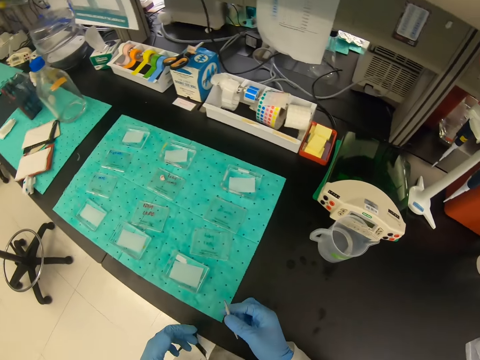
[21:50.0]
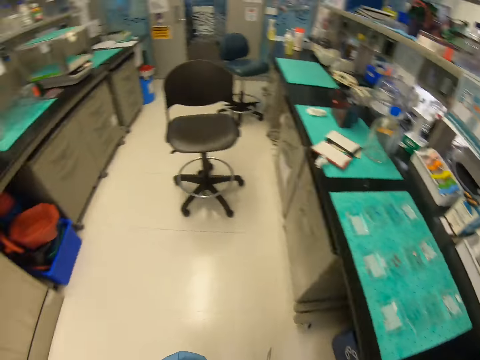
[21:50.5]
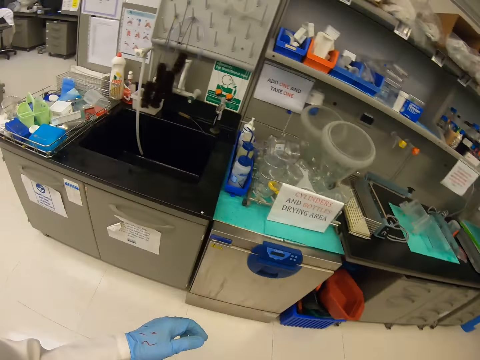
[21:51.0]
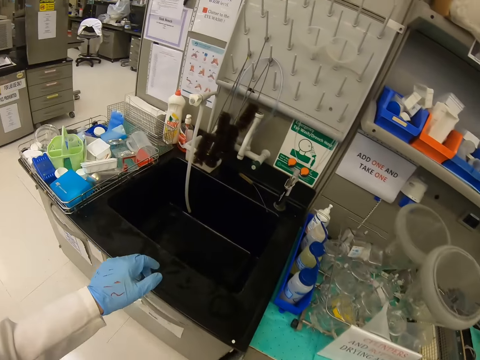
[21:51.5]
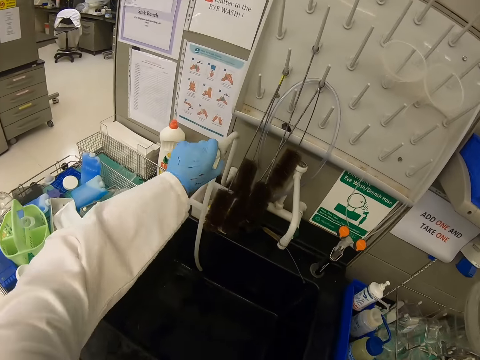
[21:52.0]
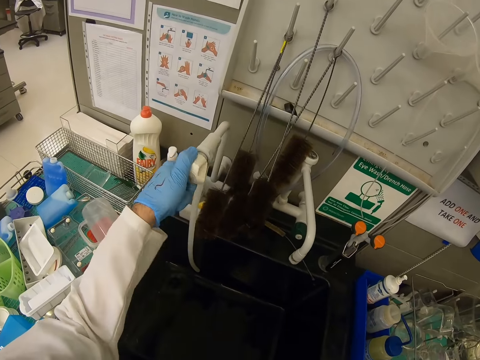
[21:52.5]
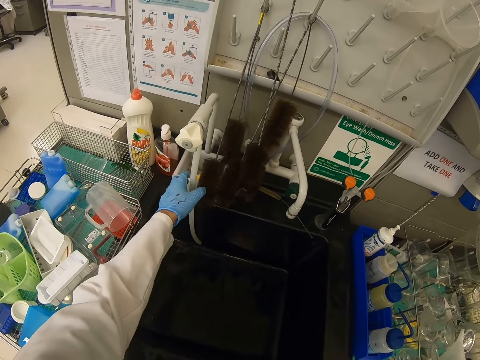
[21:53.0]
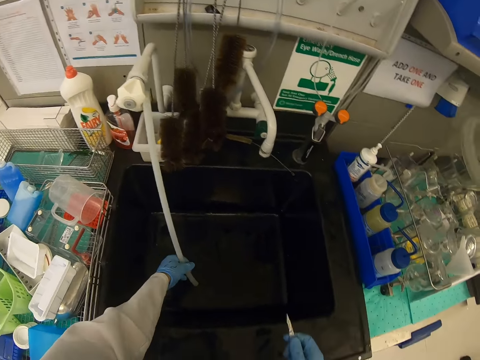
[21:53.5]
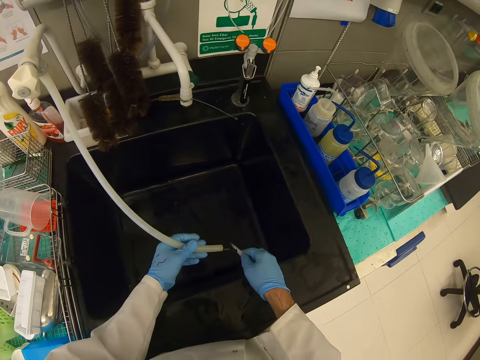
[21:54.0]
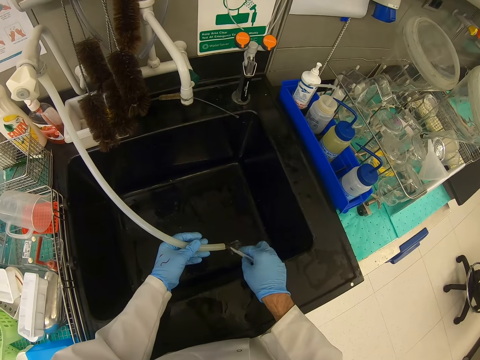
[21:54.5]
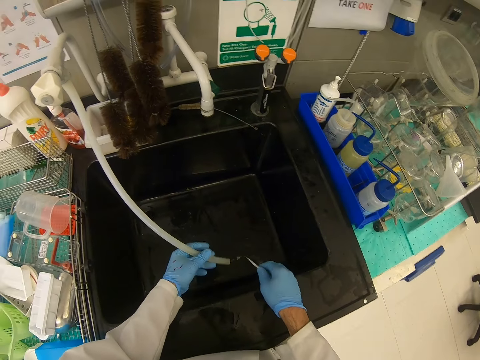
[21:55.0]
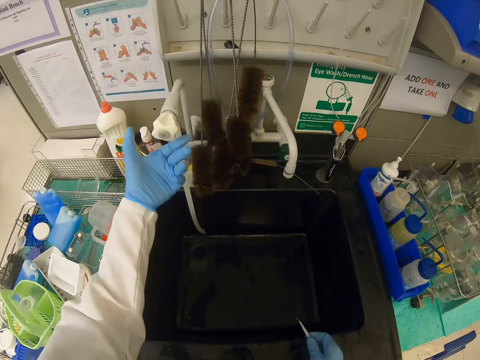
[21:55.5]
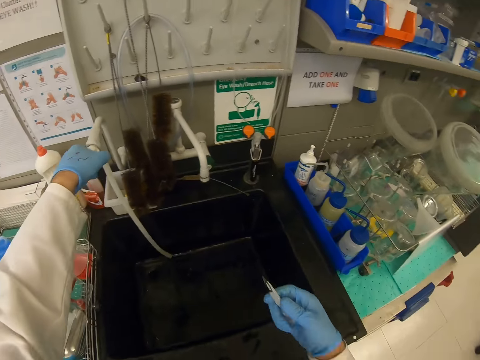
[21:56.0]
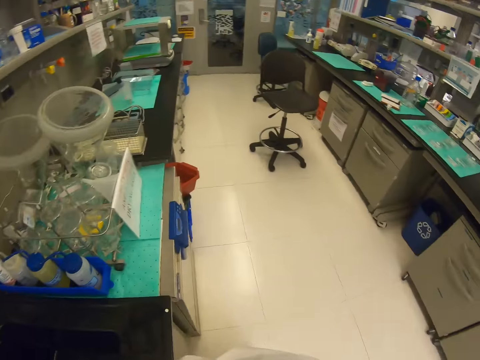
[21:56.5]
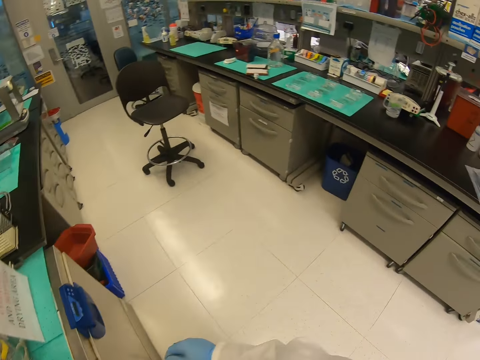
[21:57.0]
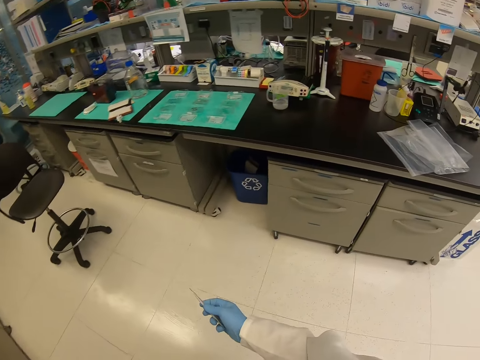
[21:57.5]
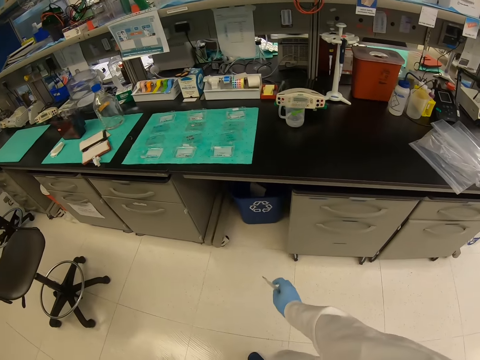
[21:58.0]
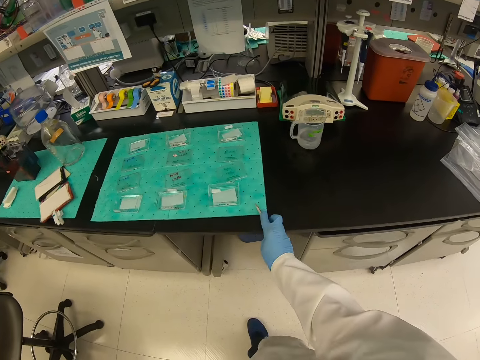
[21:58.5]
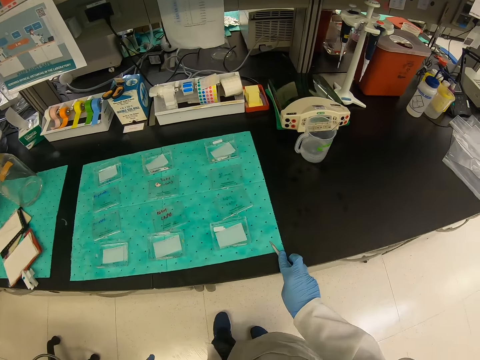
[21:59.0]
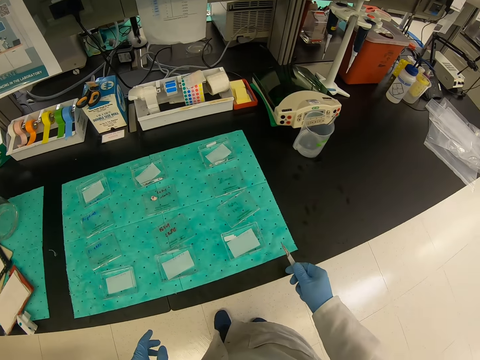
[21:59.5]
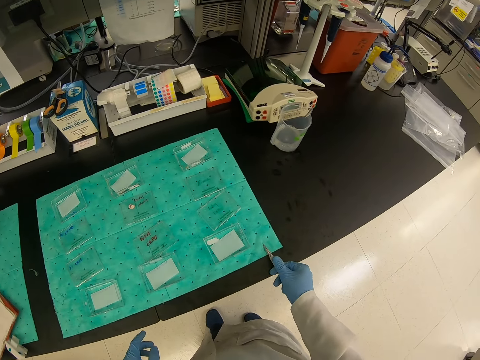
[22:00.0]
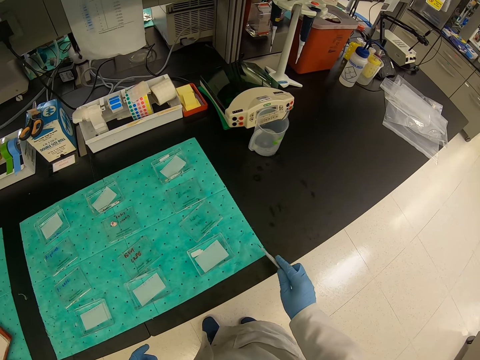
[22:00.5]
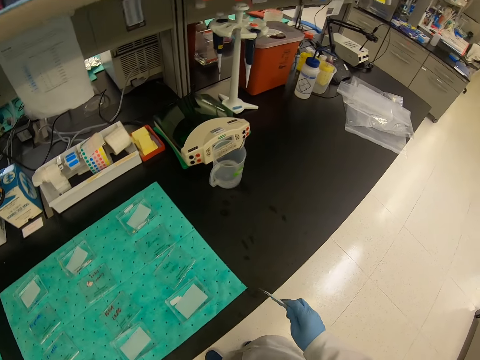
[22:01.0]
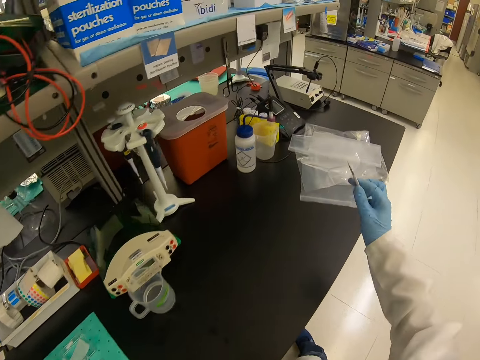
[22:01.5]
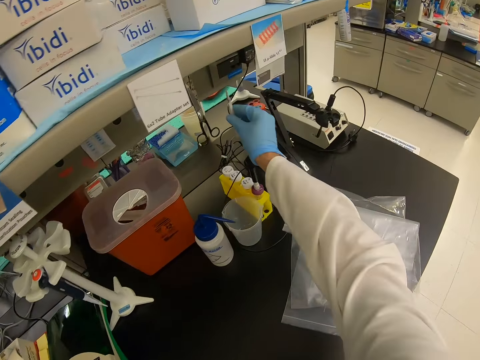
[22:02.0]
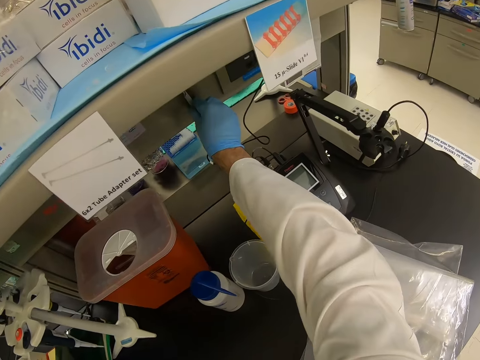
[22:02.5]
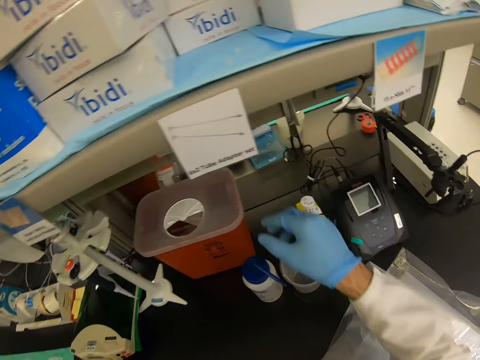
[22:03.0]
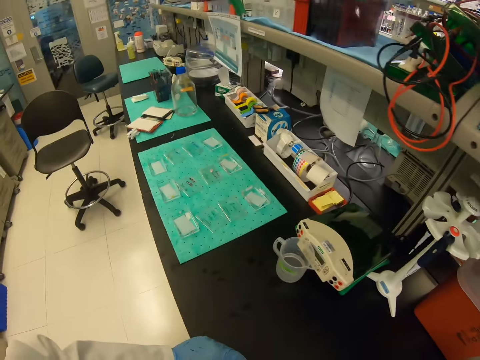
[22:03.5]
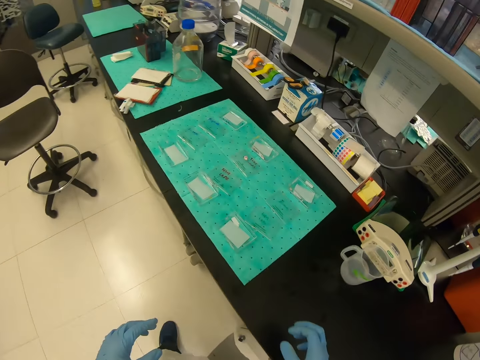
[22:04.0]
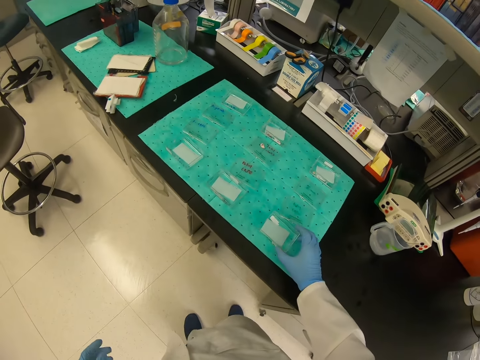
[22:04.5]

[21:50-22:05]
The camera wearer opens the tap with his left hand. He washes the vector paper cutter in the sink. He wipes the vector paper cutter on the counter. He puts back the vector paper cutter on the store.

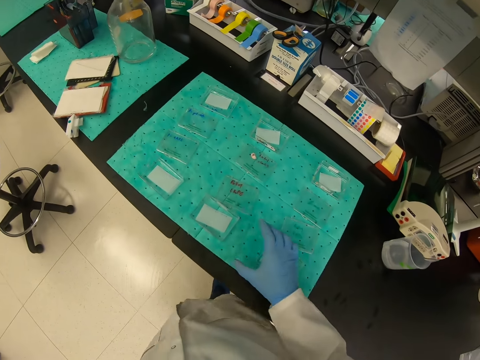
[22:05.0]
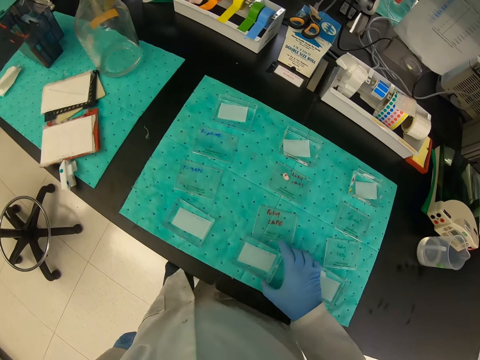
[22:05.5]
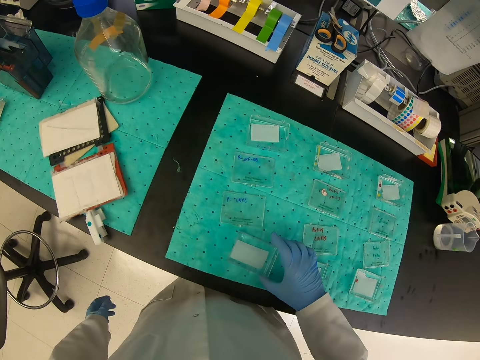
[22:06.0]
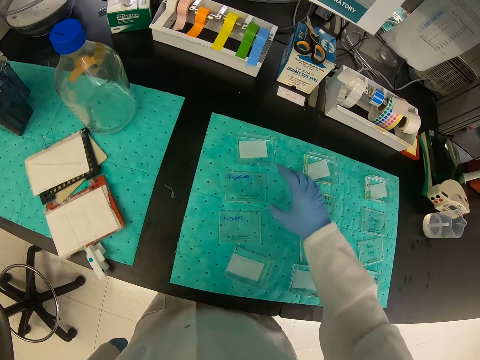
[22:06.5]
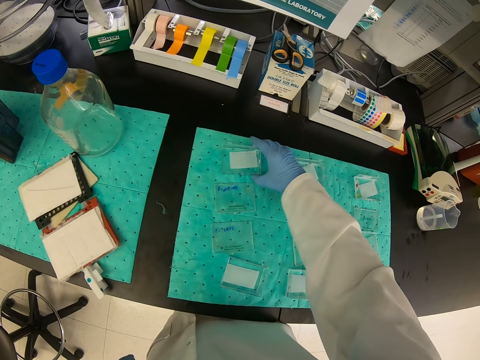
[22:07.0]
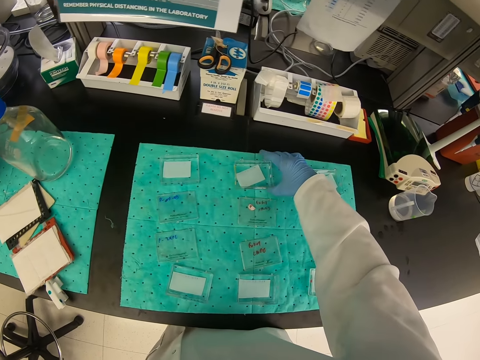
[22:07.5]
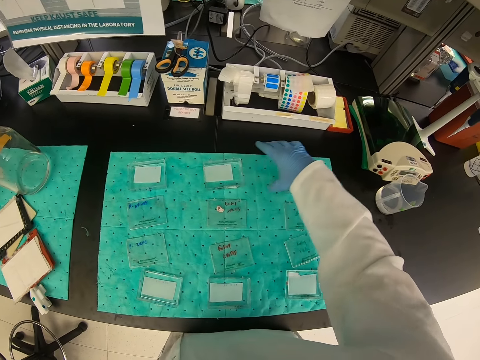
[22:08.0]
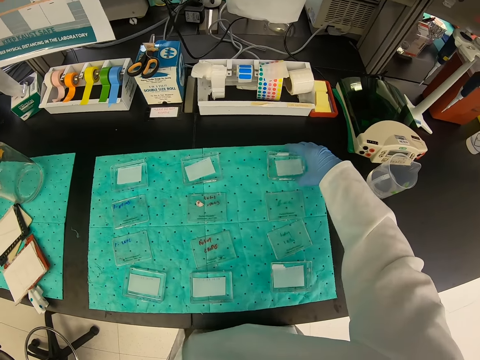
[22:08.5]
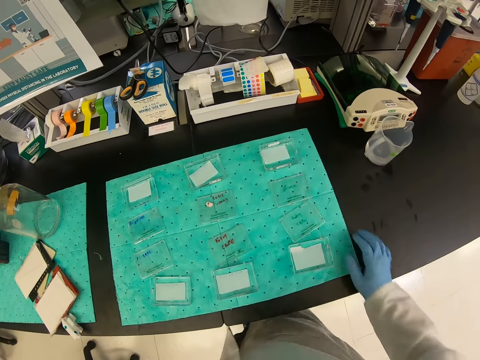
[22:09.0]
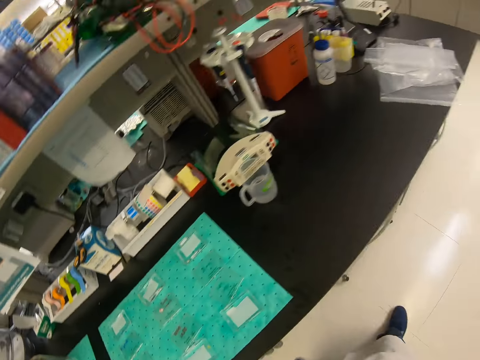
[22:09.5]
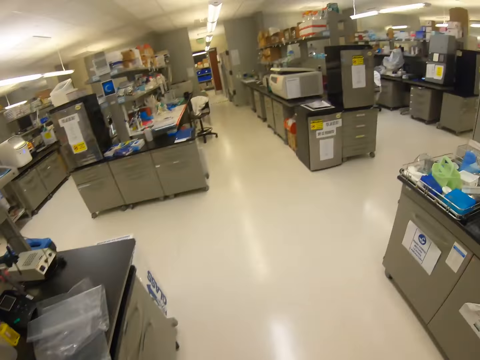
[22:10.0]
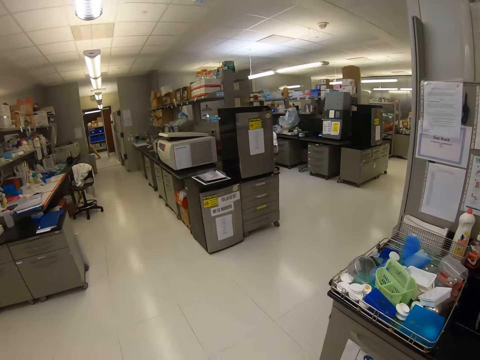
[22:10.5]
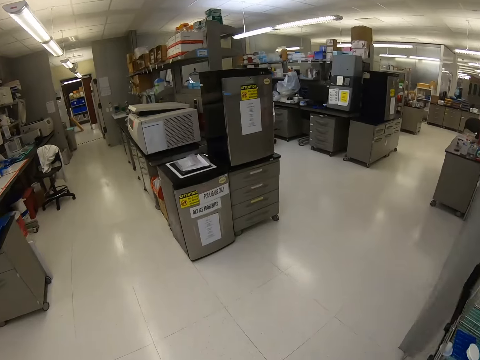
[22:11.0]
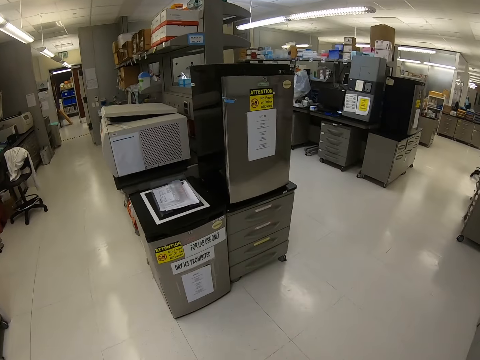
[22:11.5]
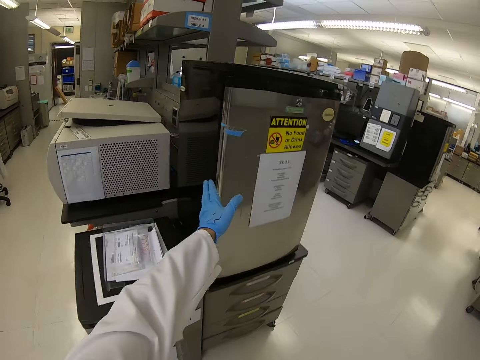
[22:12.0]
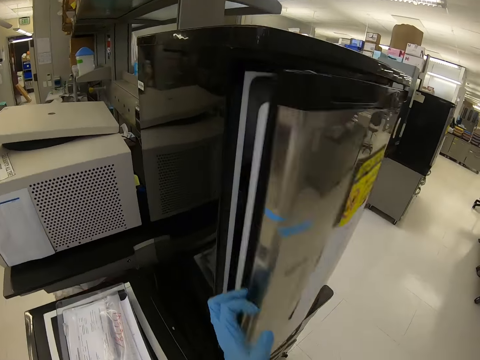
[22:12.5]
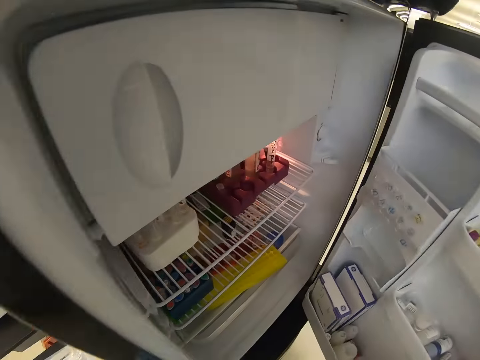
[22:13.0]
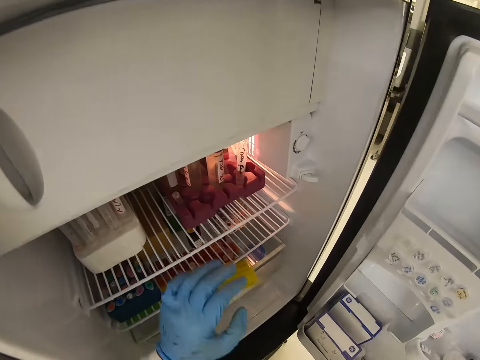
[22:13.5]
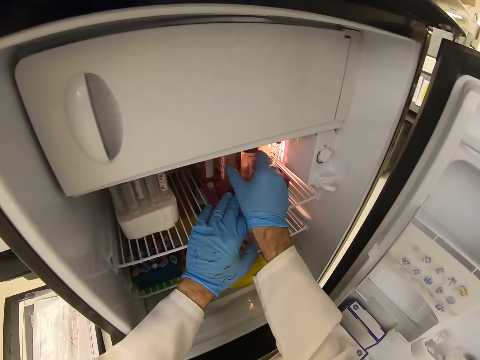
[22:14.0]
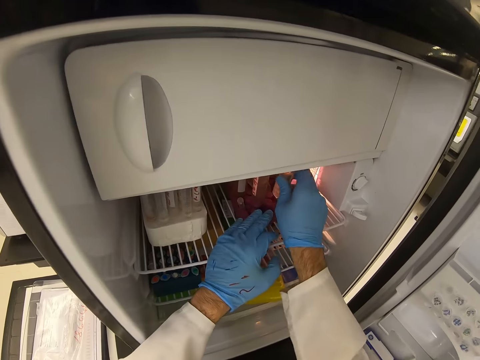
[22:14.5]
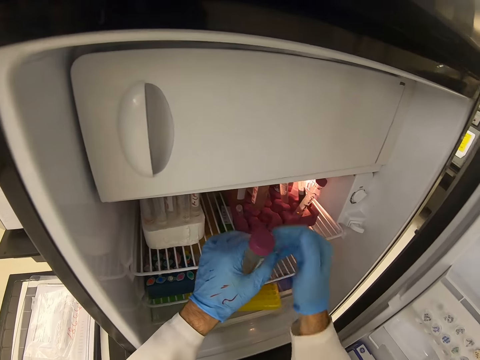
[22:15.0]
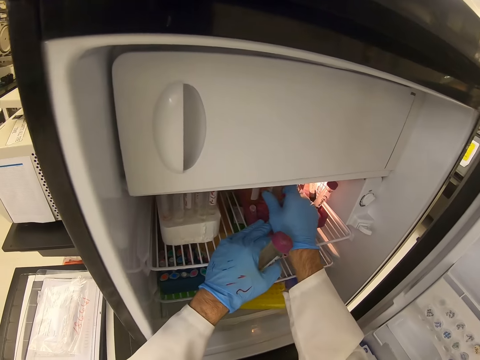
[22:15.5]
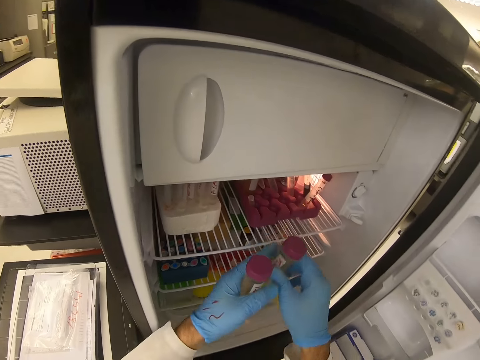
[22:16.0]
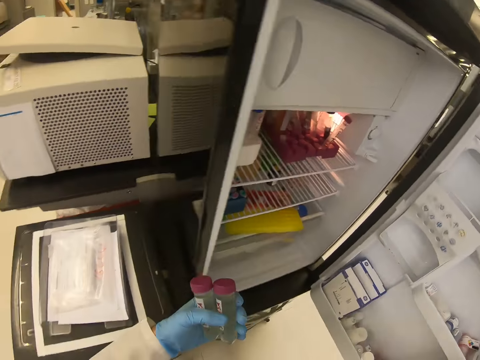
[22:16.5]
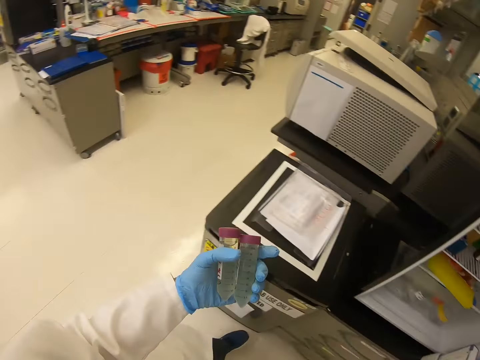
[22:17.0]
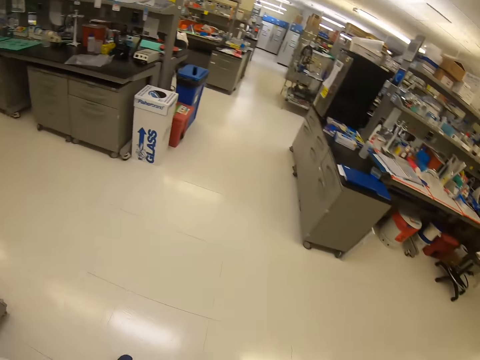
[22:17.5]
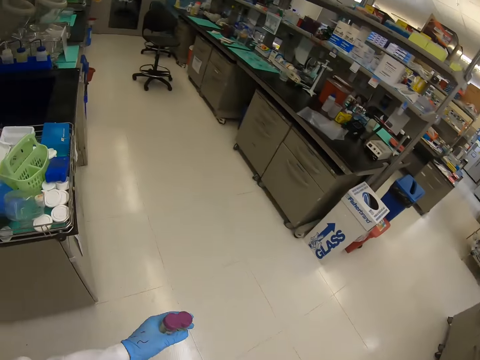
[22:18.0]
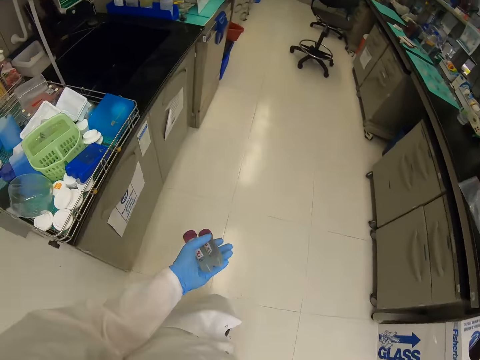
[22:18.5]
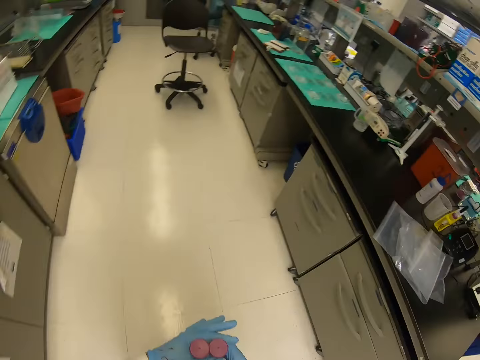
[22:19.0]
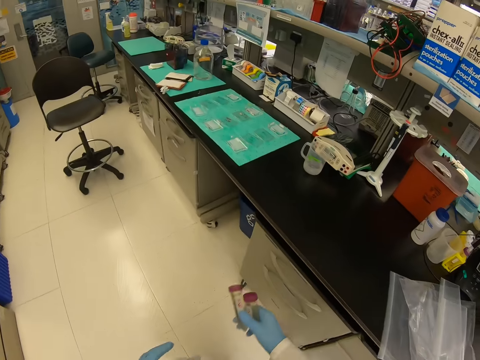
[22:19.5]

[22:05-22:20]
The camera wearer shakes an apparatus. He touches the container with his right hand. He opens the fridge with his left hand. He picks up bottles of solution from the fridge. He closes the fridge.
